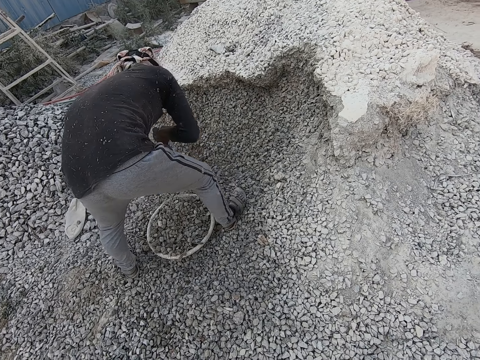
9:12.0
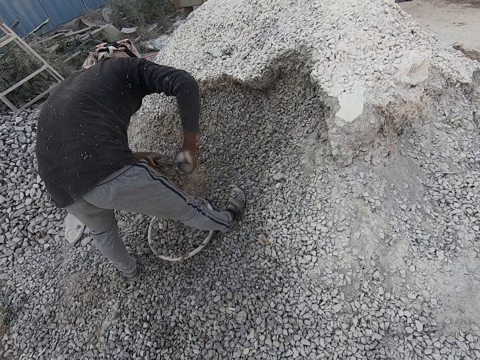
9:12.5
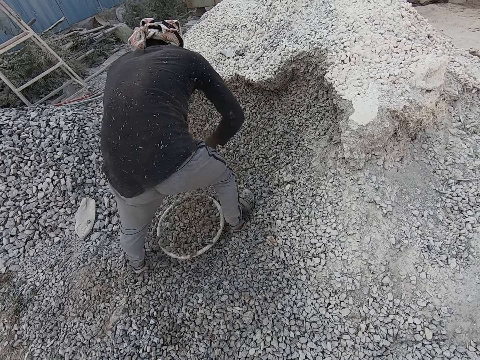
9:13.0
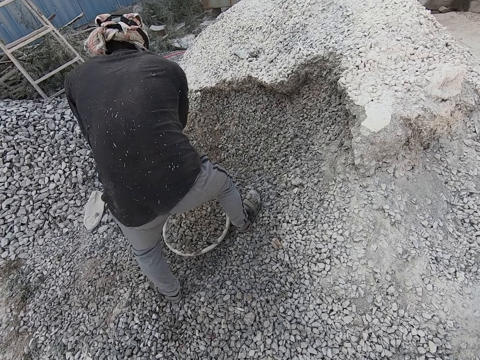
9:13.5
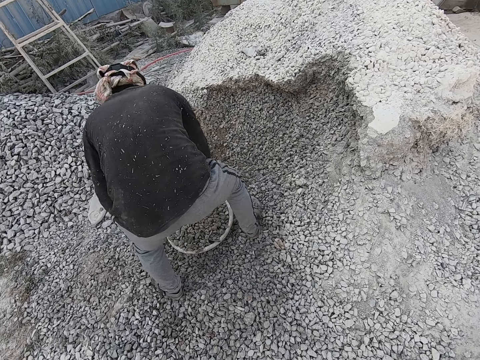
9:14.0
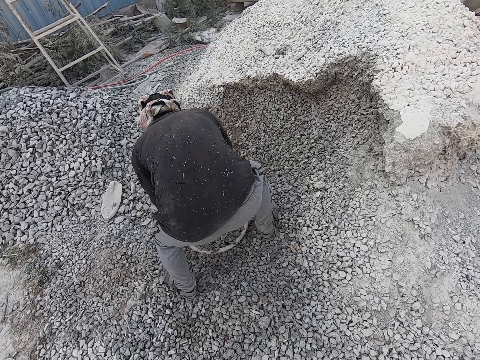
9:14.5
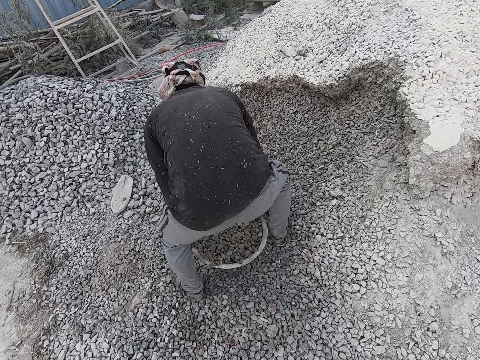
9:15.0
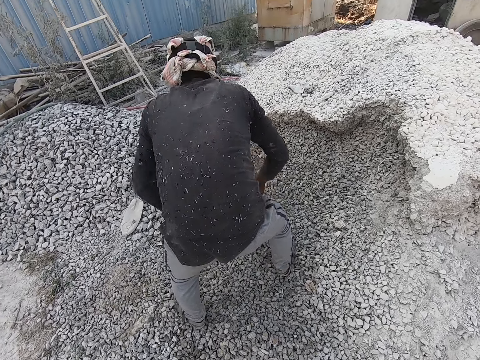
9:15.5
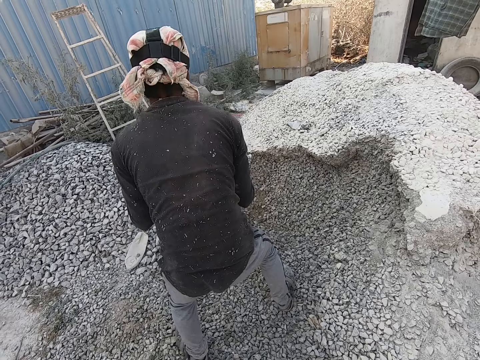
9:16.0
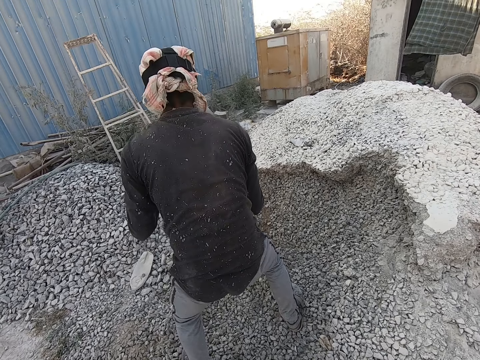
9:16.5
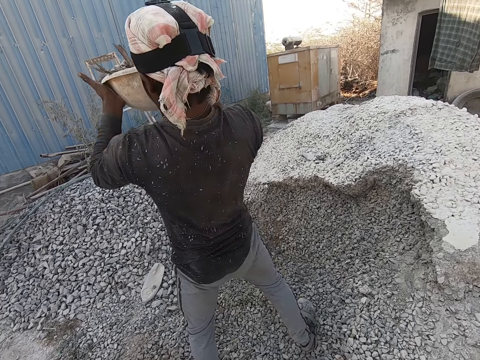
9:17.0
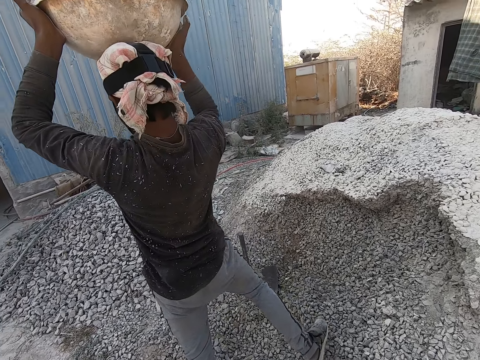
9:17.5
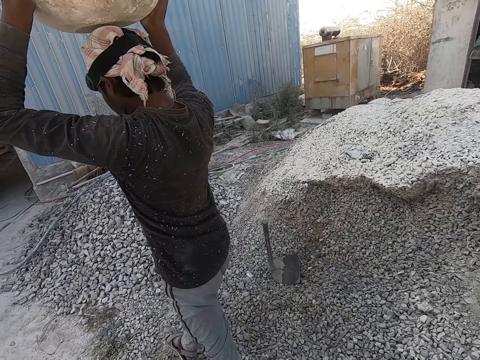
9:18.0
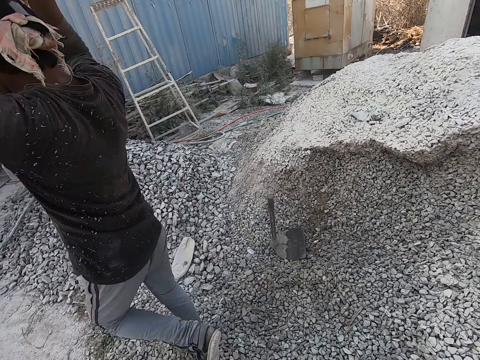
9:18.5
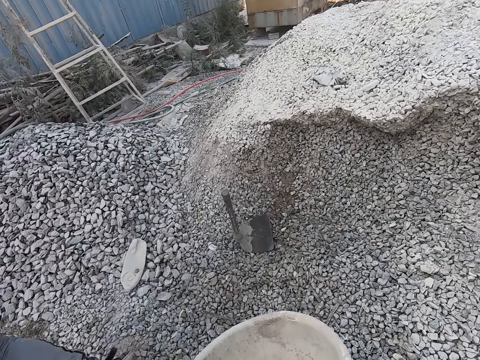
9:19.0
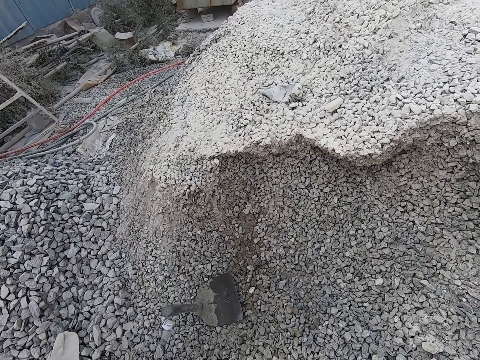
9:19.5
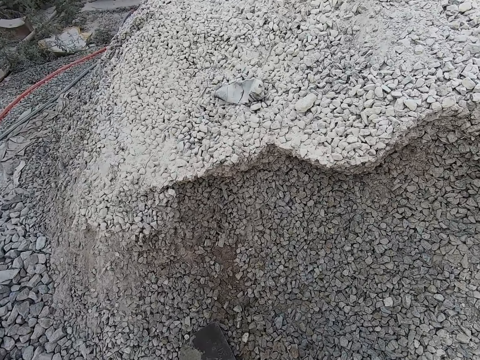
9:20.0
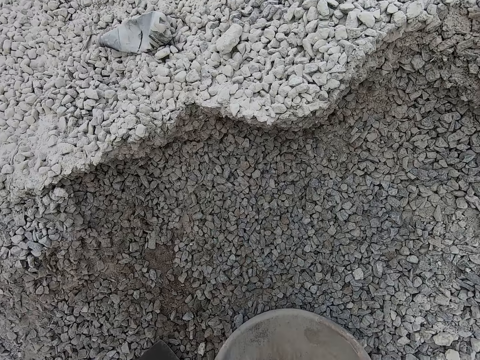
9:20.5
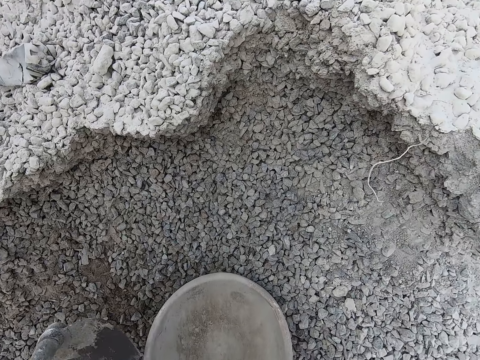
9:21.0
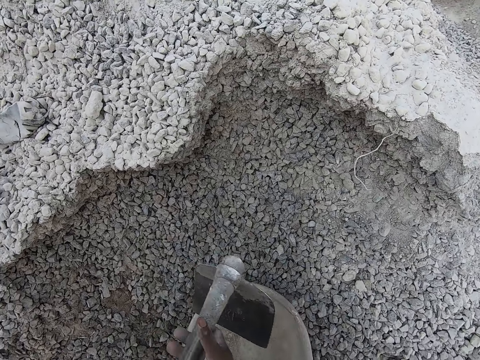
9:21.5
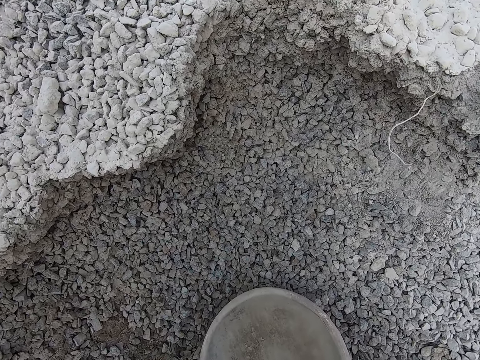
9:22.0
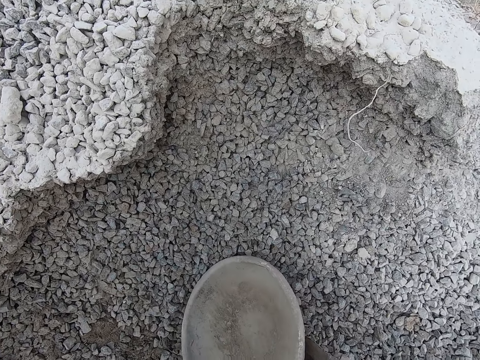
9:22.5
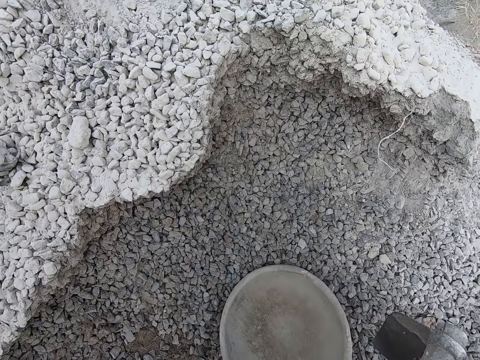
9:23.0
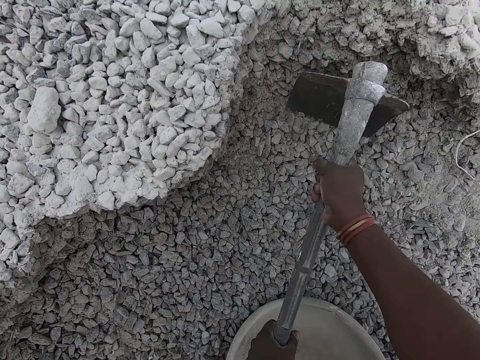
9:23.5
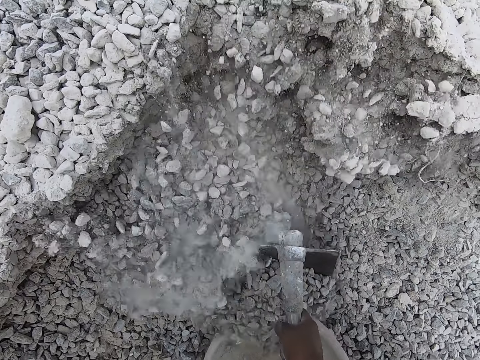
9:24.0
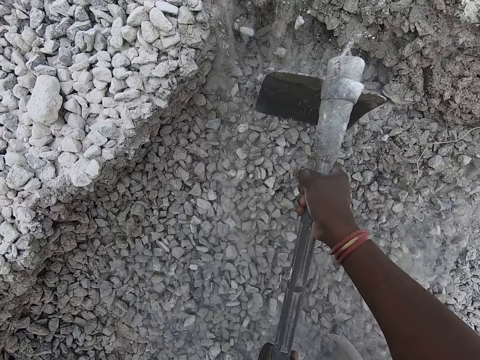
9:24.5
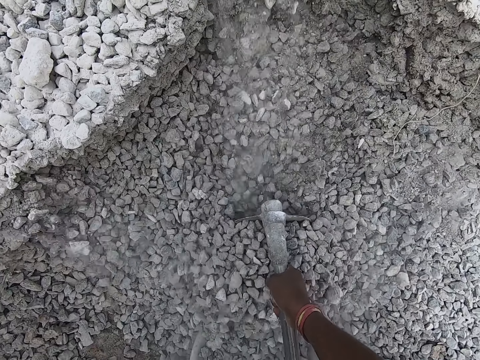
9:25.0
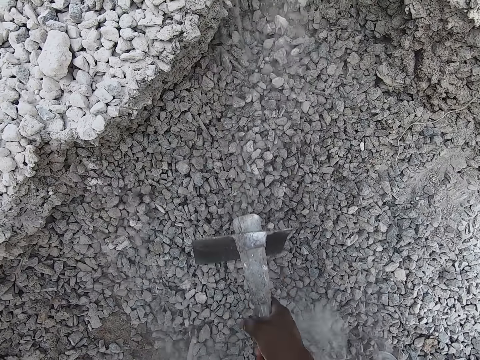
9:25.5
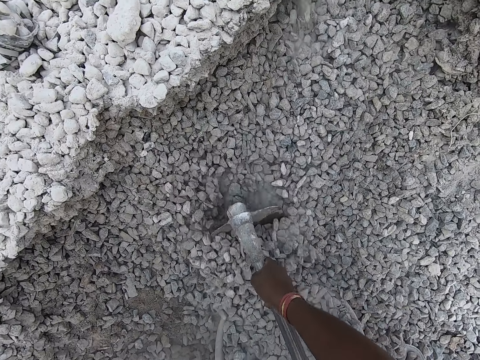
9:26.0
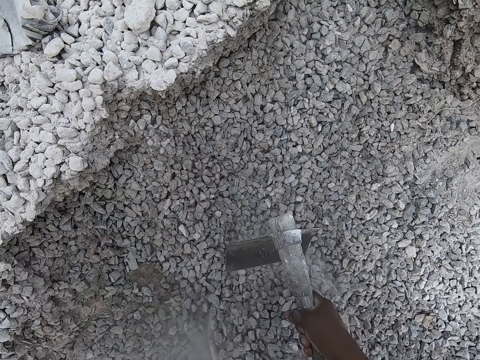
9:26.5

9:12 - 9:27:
The man carries the bowl filled with granite stones on his head with both hands. The camera wearer puts down a bucket. He picks up a shovel. He packs gravels from the ground into the bowl or bucket with the hoe or shovel in his hands.

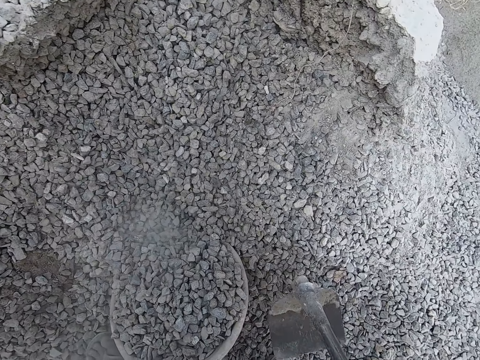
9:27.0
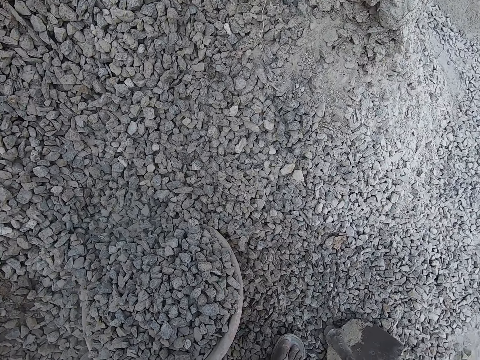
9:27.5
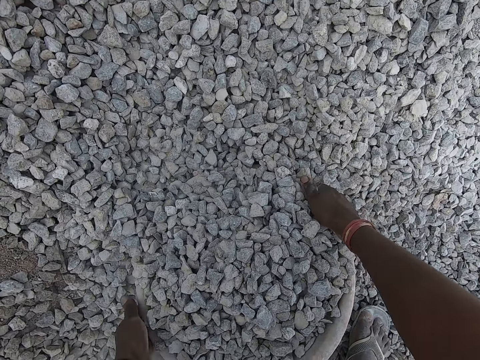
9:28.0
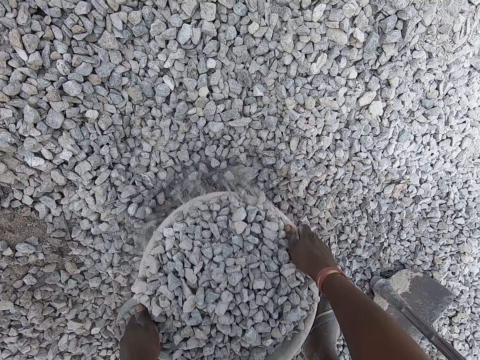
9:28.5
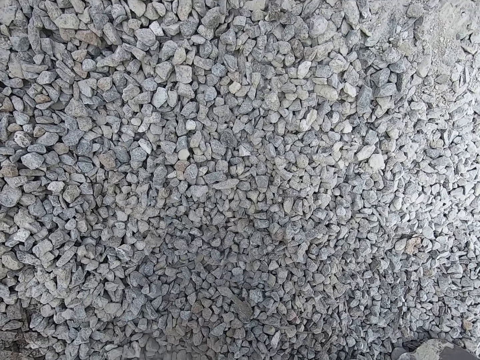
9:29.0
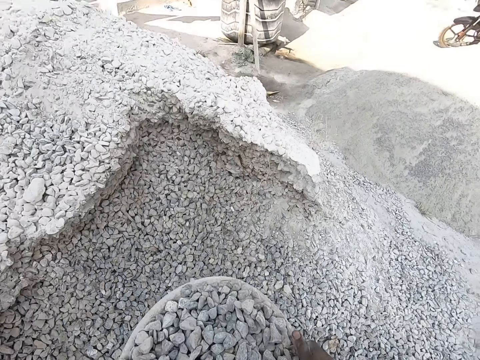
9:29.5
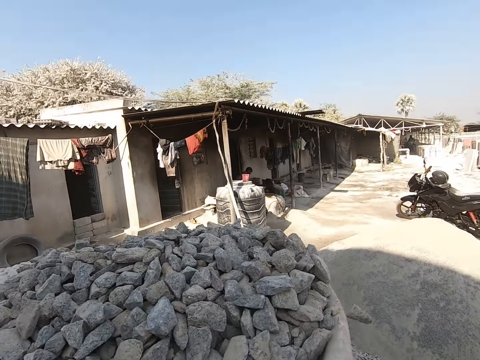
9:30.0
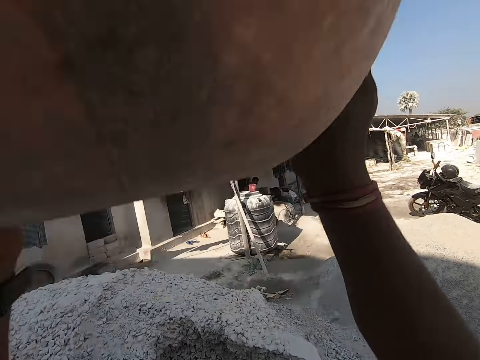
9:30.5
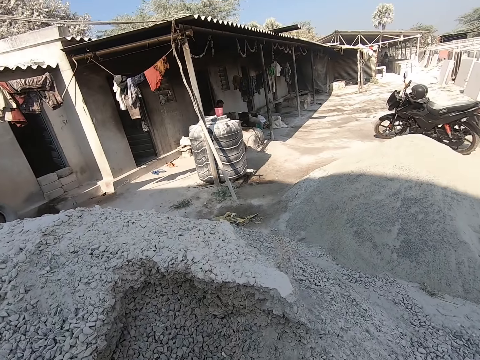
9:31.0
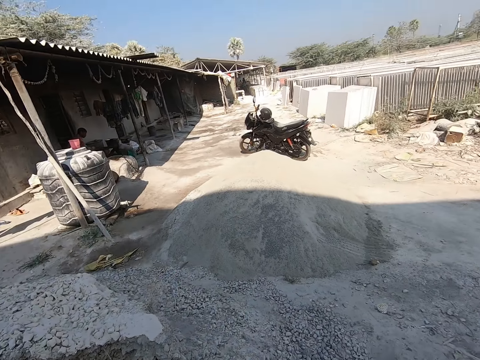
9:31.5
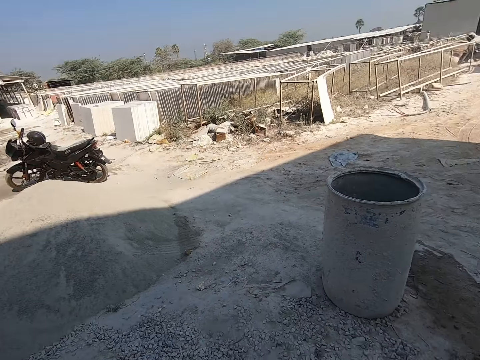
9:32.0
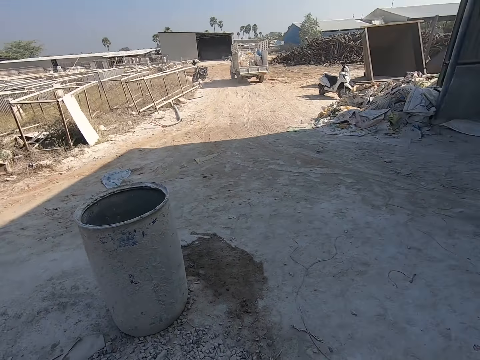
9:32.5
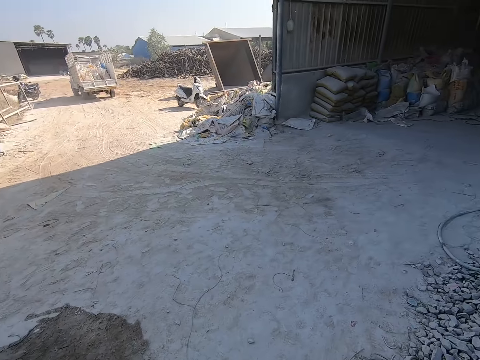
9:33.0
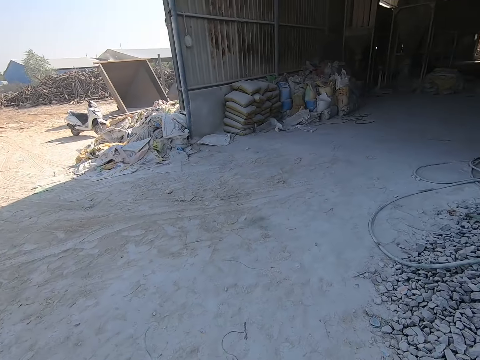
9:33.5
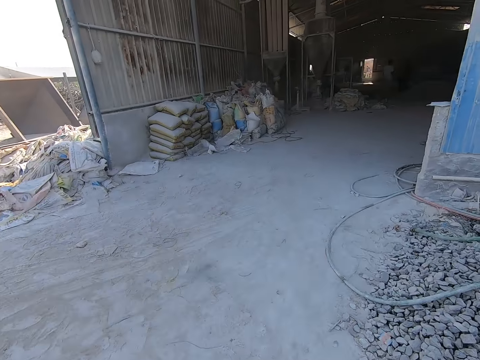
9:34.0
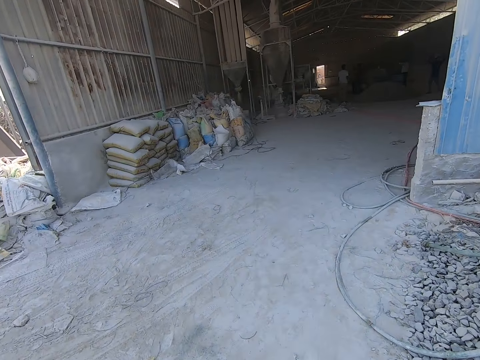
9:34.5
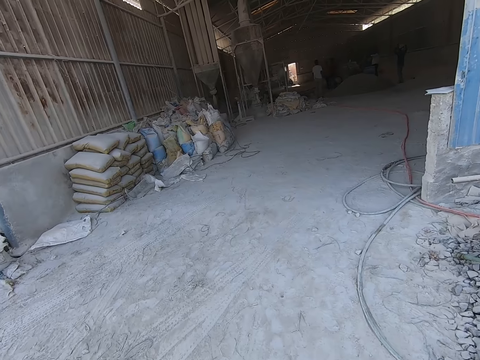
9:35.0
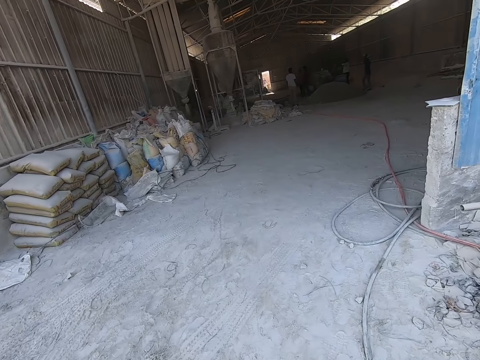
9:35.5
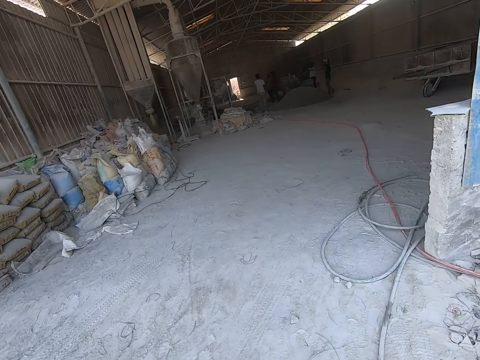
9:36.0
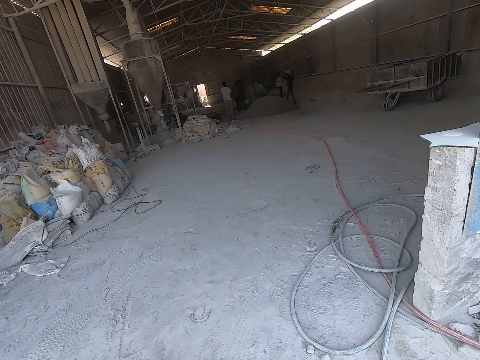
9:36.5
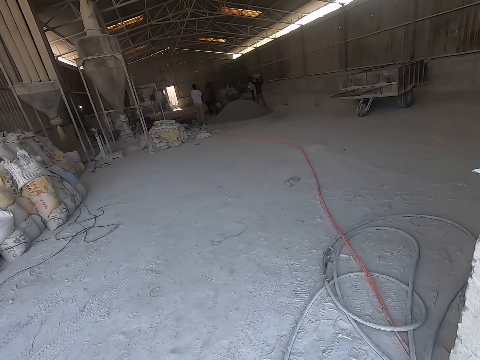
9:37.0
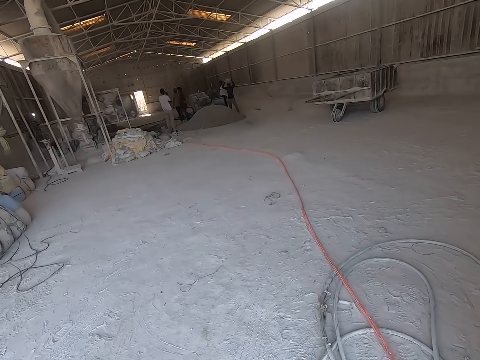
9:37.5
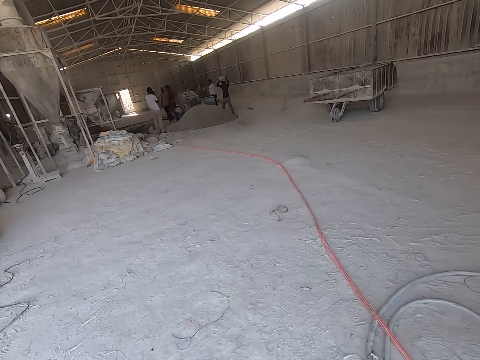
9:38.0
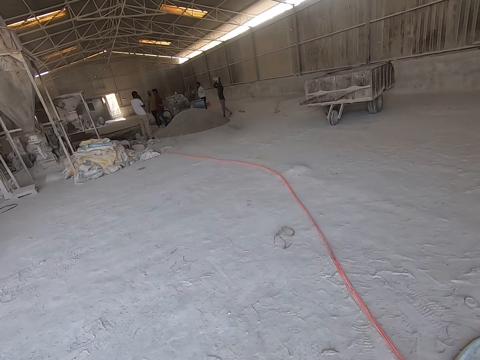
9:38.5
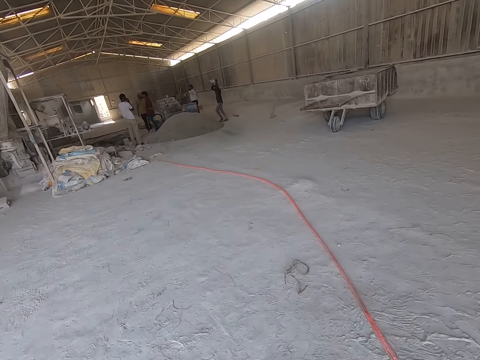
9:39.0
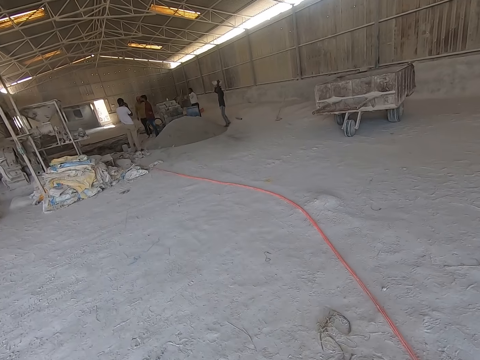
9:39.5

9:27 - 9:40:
The camera wearer puts down the shovel. He carries the bowl or bucket full of small rocks on his head with his hands. He walks towards the warehouse. He walks into a construction site with the bowl on his head.
